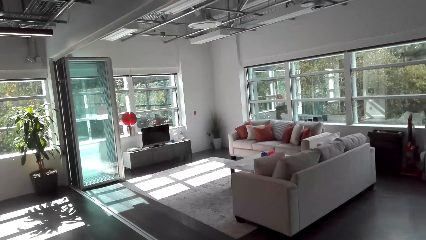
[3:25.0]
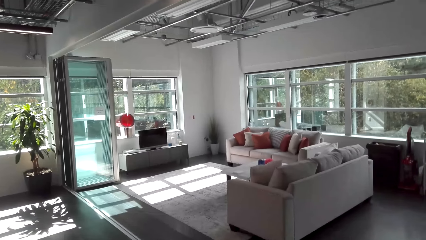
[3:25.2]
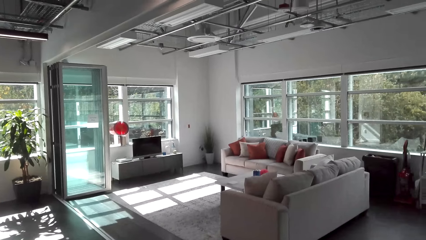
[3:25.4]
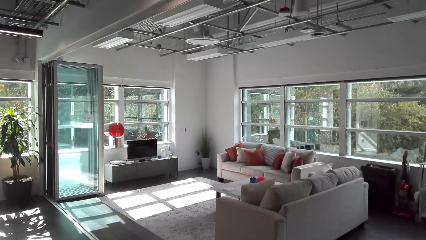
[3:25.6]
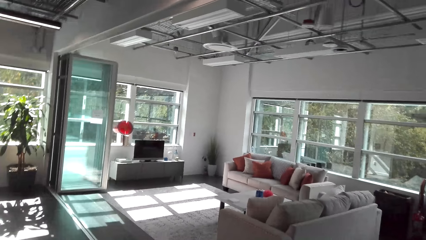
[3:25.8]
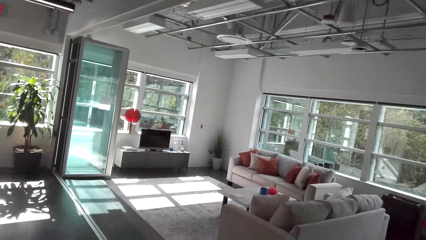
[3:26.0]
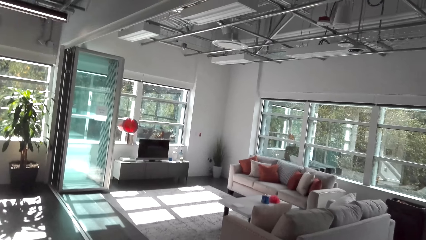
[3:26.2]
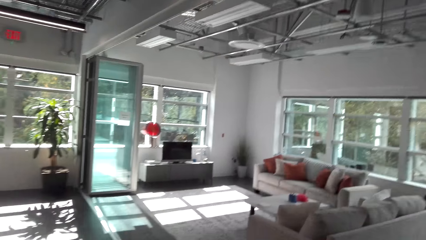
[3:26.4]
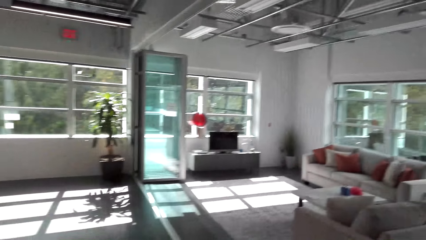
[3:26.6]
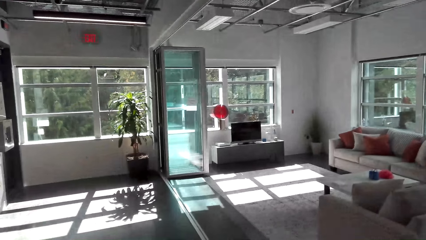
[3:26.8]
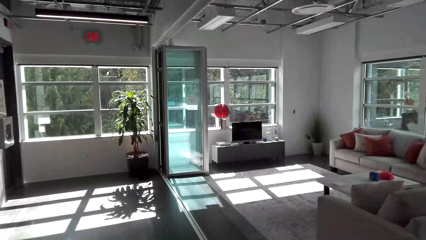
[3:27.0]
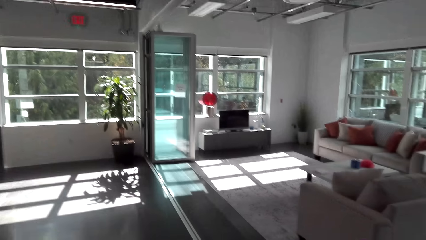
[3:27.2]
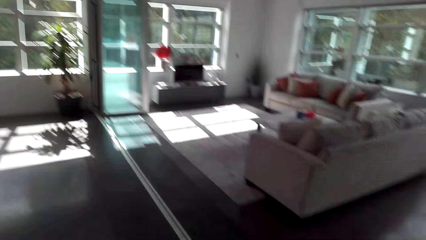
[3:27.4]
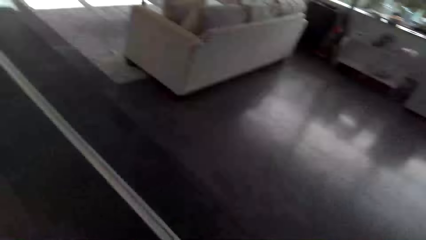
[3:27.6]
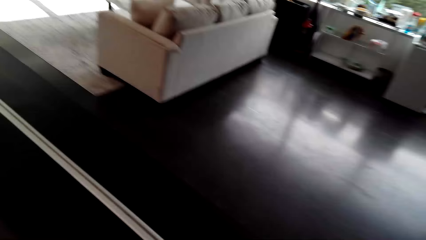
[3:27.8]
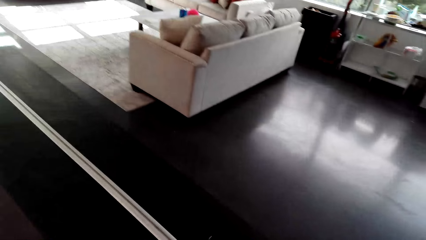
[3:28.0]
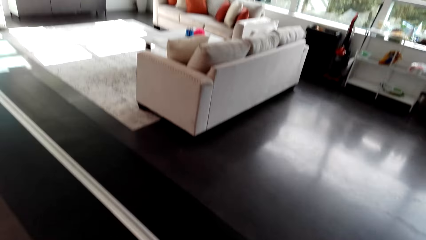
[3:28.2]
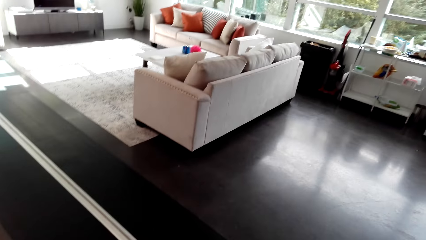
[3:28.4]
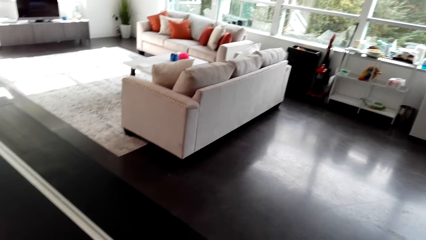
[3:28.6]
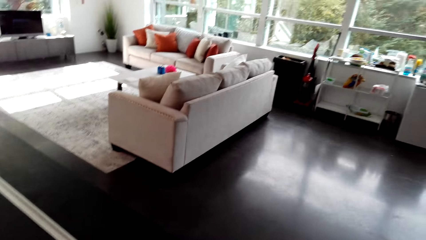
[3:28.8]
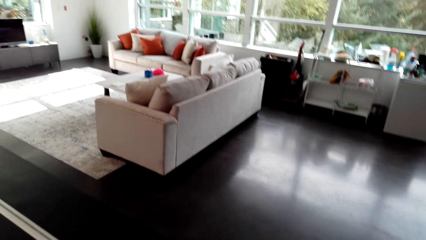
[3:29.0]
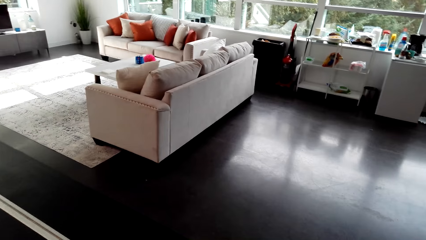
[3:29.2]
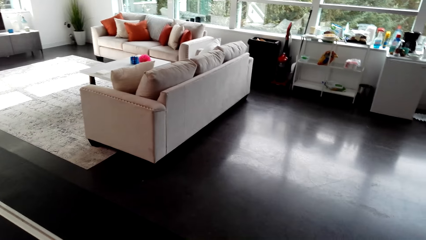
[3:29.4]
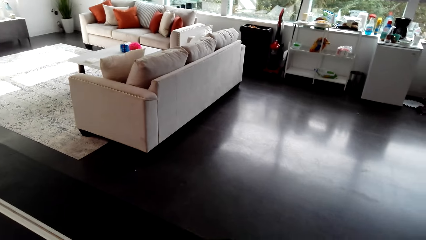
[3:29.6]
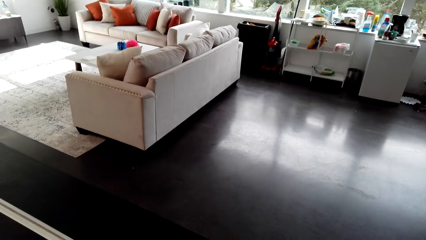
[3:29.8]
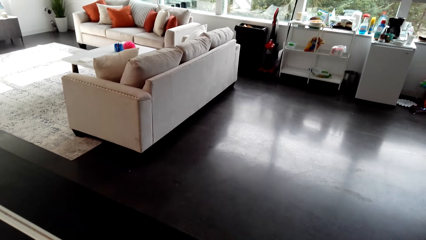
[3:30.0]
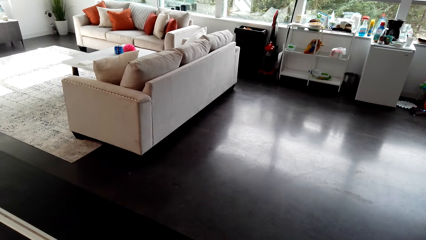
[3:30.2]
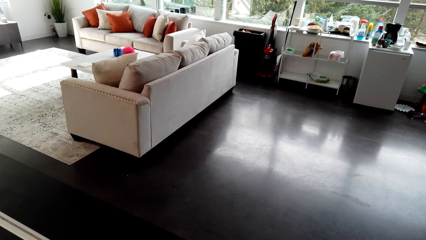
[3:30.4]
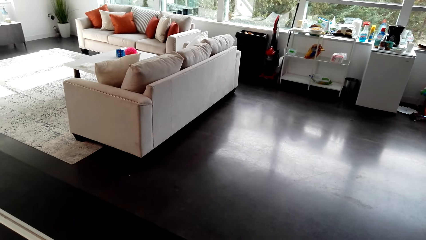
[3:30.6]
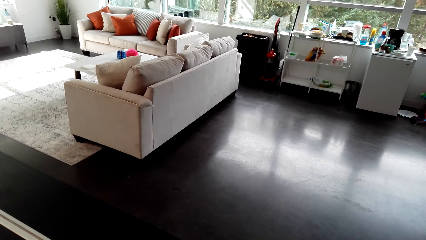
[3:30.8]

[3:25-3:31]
The camera wearer walks forward.

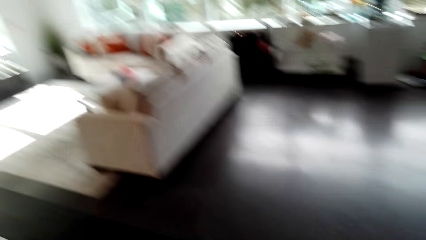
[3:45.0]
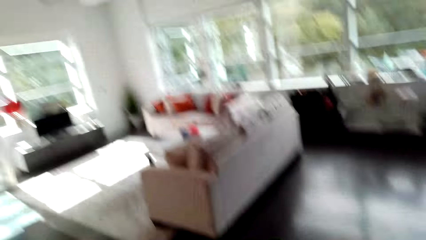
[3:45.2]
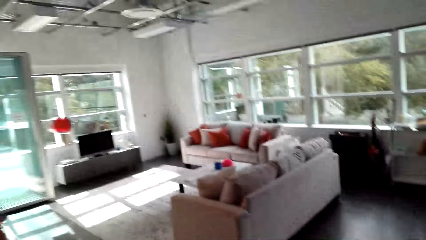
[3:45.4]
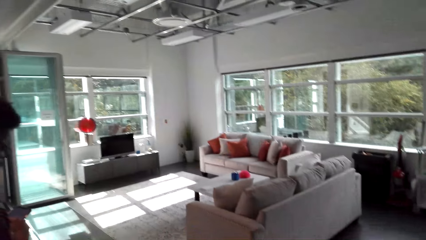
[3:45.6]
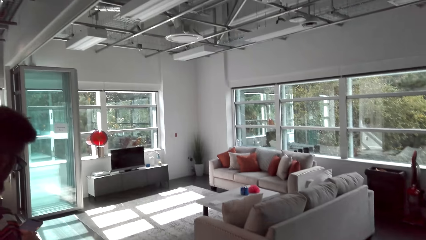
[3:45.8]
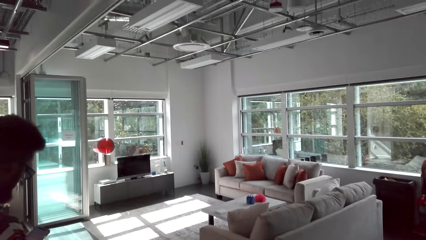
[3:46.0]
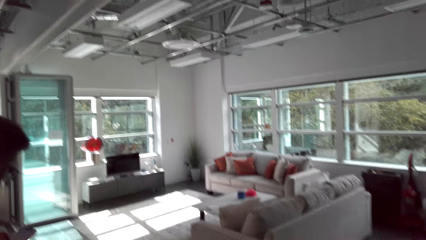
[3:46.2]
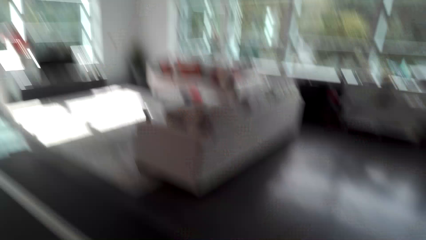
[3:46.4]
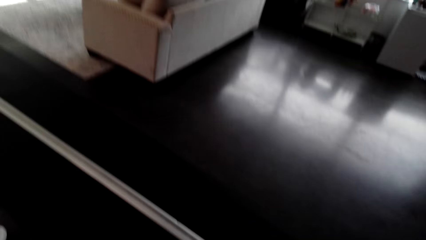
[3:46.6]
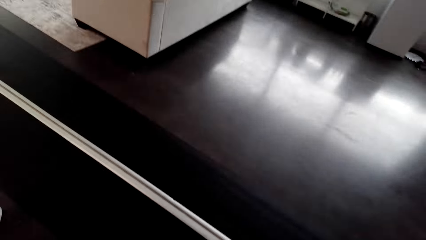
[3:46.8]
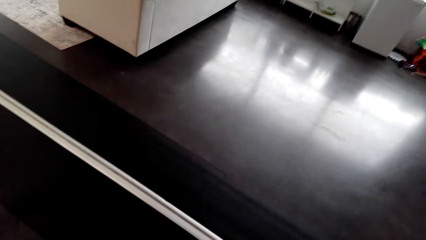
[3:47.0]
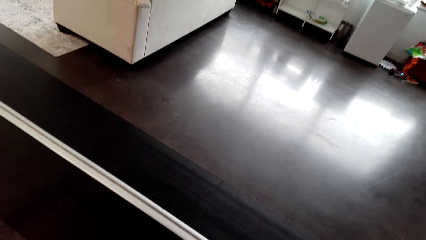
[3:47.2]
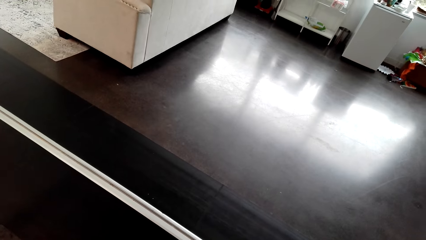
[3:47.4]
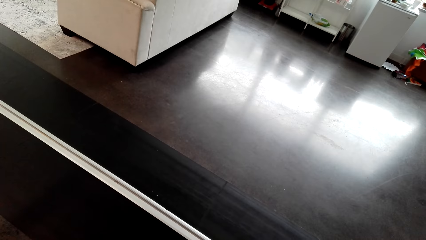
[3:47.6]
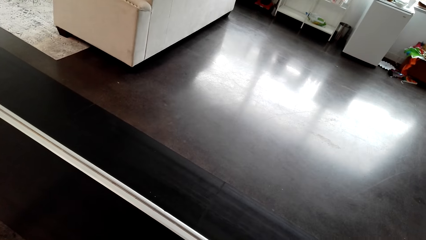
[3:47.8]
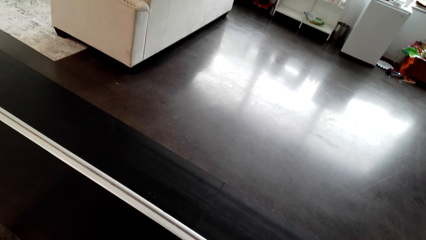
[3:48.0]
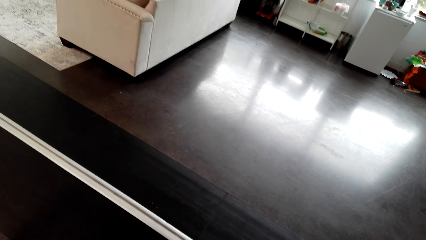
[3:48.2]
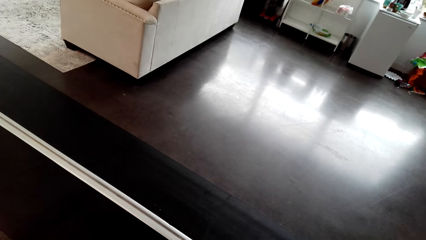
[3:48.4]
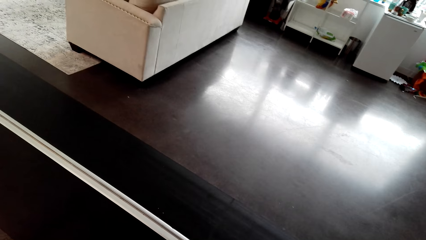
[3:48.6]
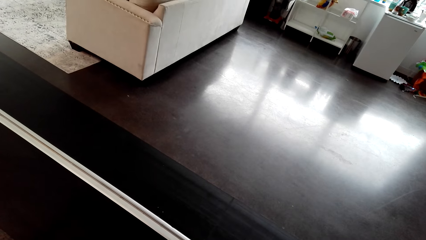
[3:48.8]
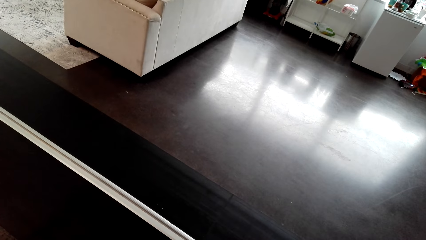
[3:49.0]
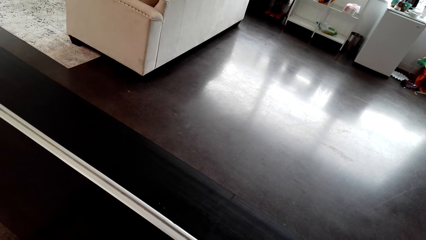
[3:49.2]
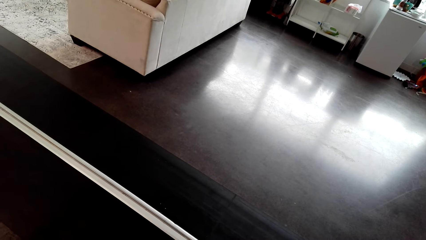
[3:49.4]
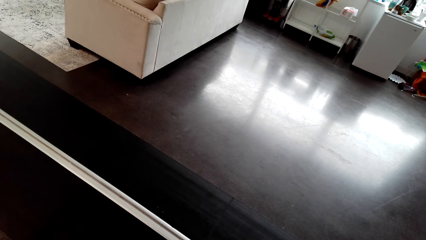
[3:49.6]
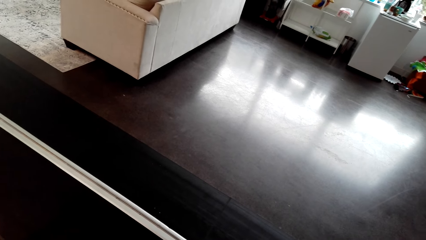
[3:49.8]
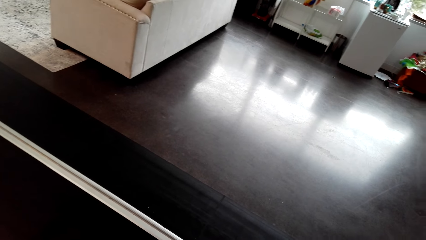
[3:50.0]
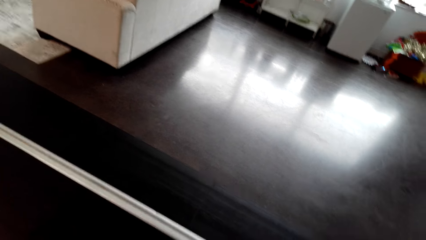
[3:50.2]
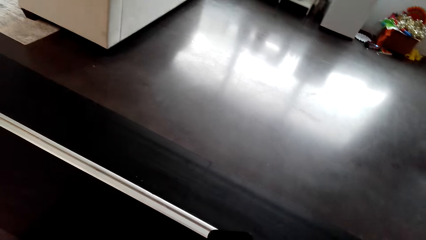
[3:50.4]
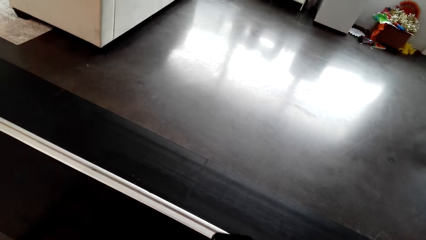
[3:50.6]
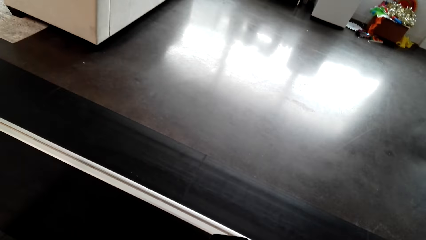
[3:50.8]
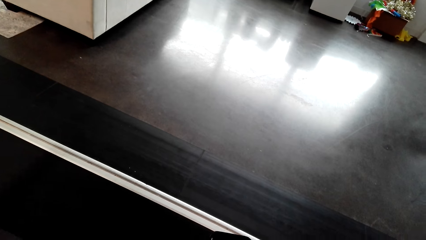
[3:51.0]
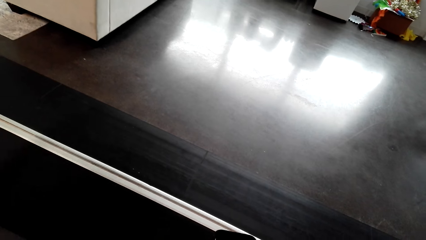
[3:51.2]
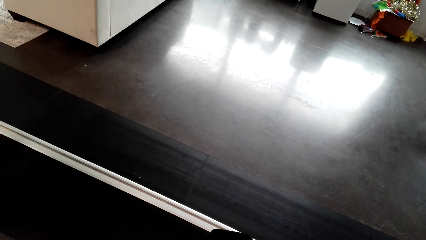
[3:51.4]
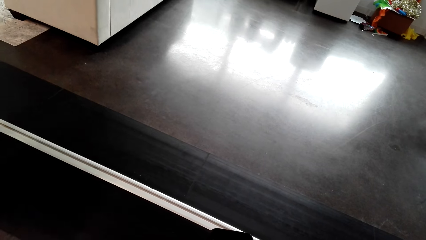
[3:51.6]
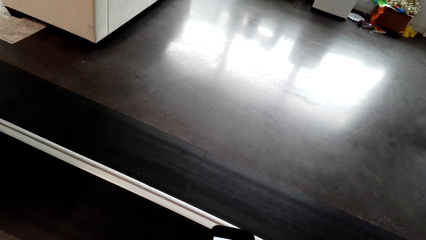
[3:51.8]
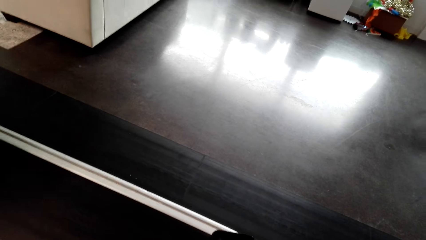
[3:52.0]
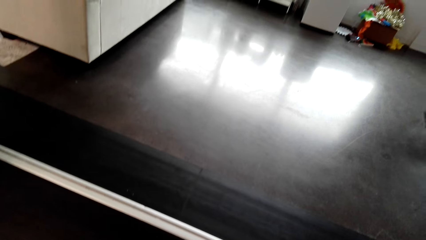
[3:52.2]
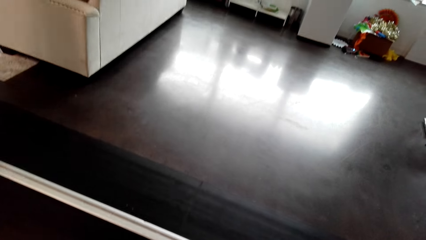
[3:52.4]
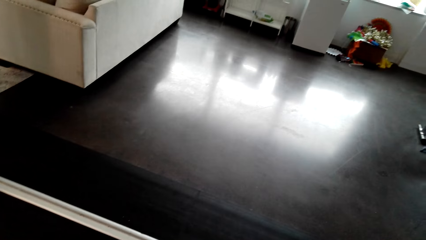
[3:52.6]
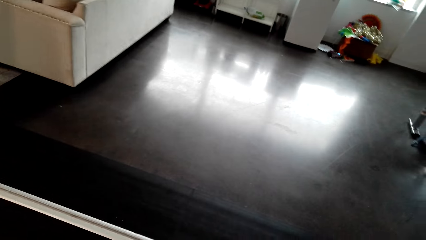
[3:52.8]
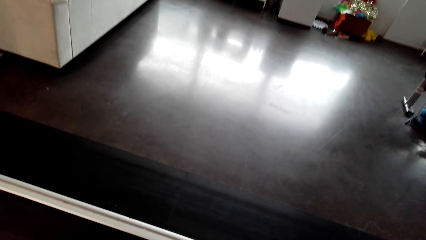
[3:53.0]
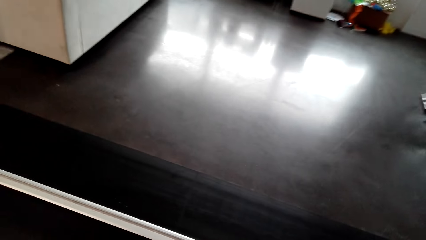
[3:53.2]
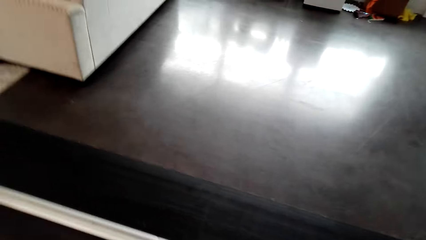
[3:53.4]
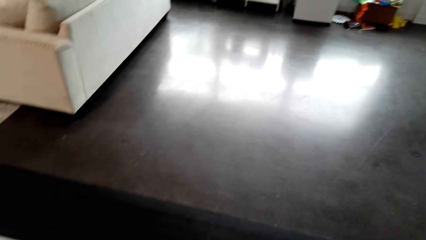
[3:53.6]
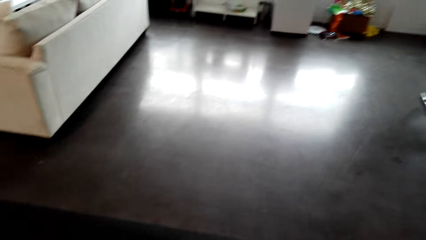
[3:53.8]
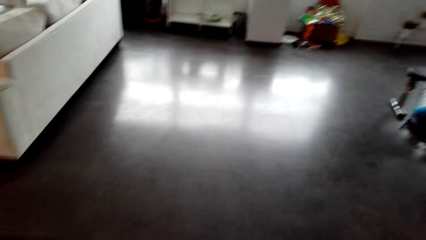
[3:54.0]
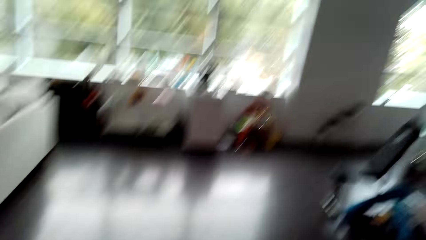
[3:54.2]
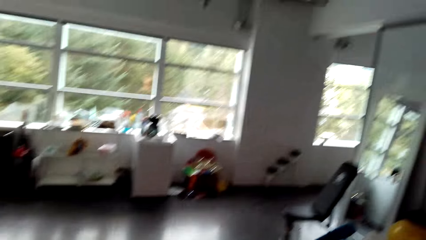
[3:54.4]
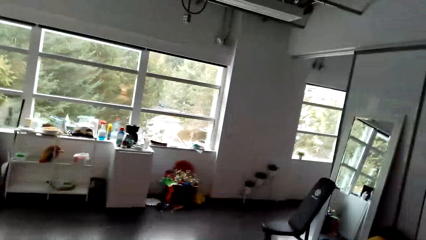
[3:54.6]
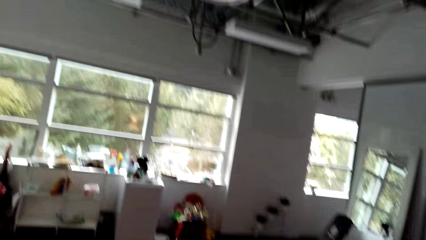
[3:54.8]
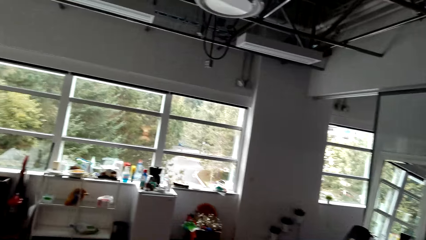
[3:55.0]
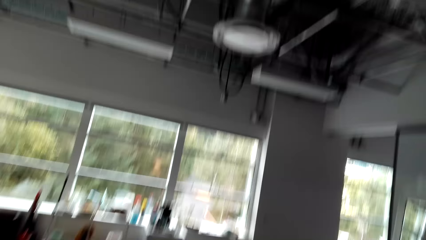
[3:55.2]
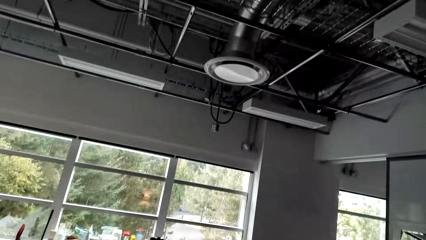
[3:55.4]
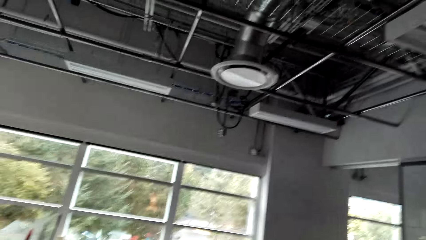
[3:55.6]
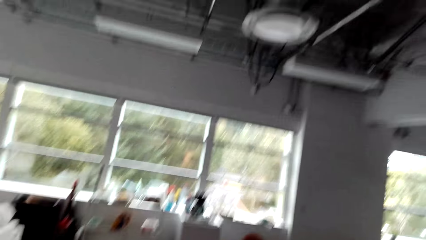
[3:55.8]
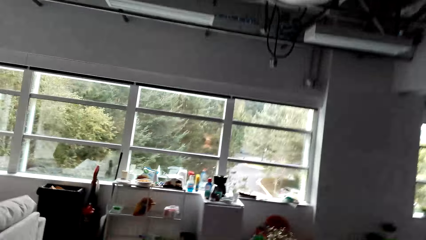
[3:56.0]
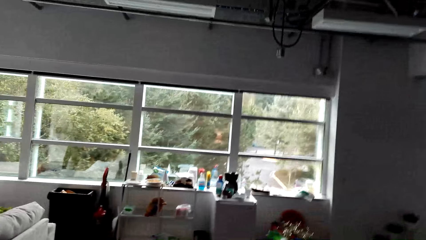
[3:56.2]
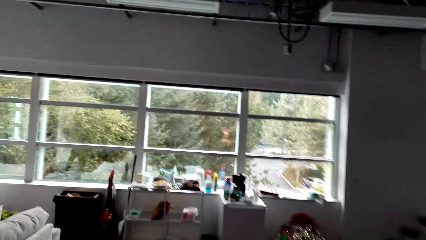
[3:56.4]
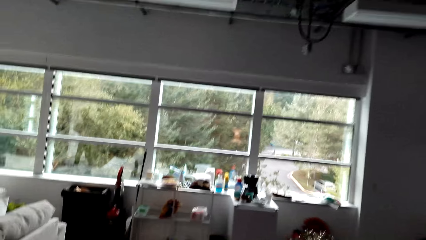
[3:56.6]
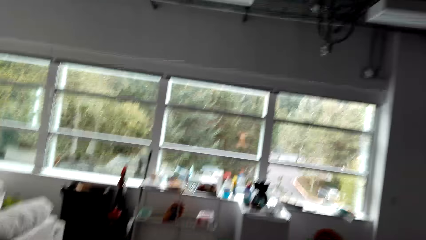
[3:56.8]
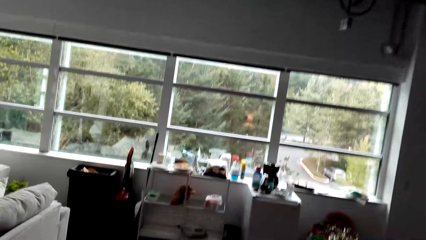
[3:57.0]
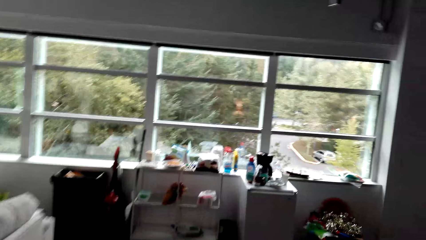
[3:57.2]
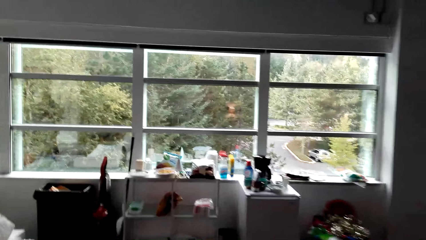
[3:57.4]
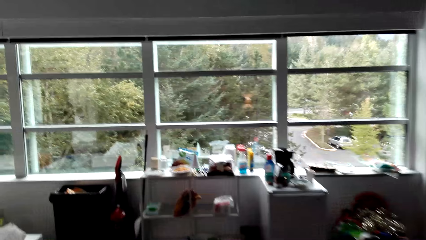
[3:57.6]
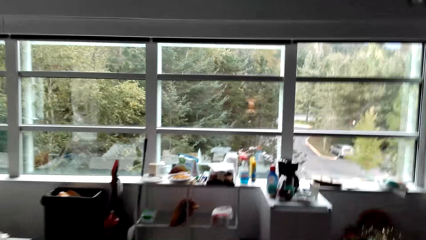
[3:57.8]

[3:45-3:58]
A man speaks. The camera wearer speaks and walks forward.
